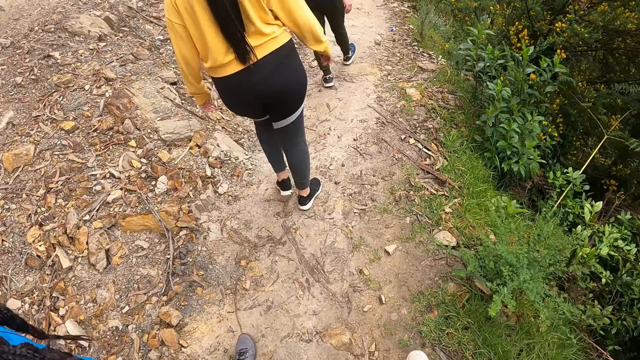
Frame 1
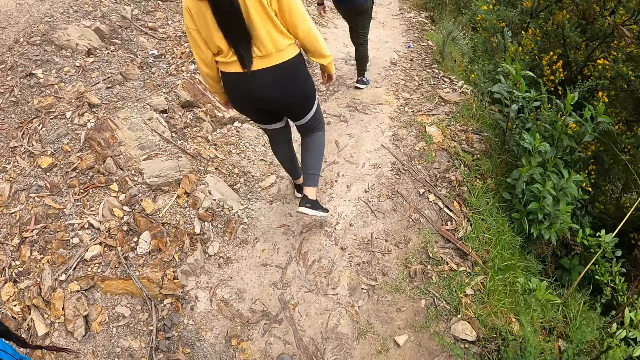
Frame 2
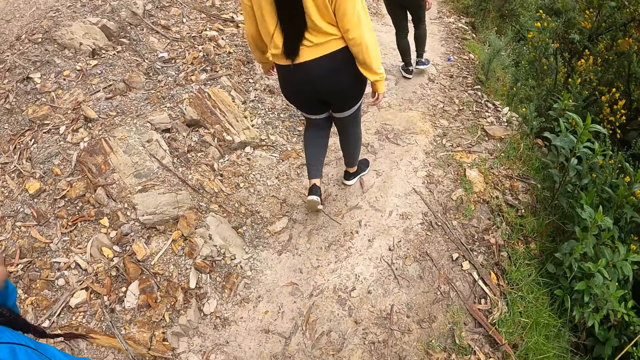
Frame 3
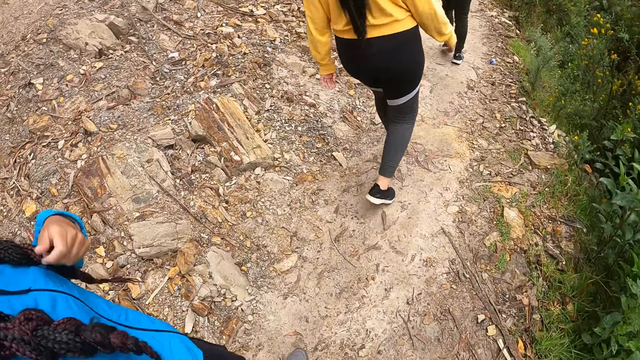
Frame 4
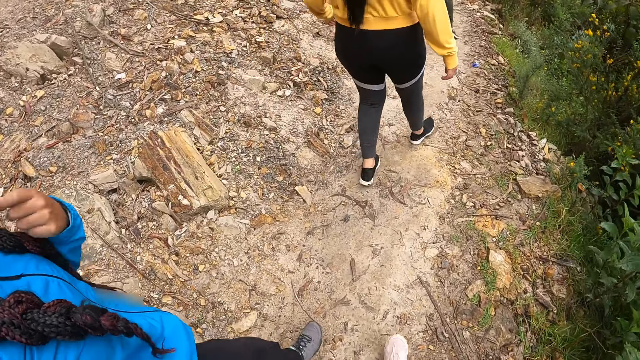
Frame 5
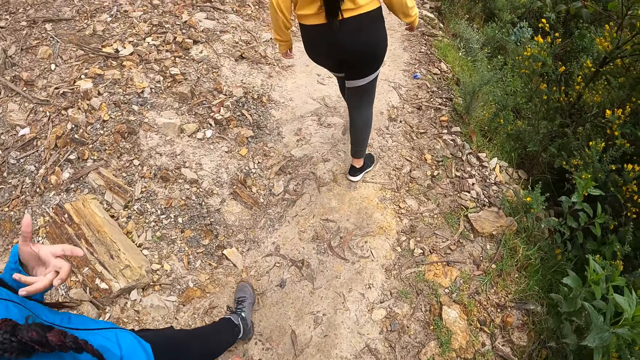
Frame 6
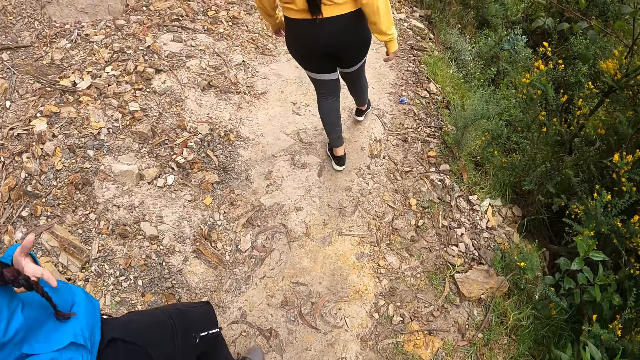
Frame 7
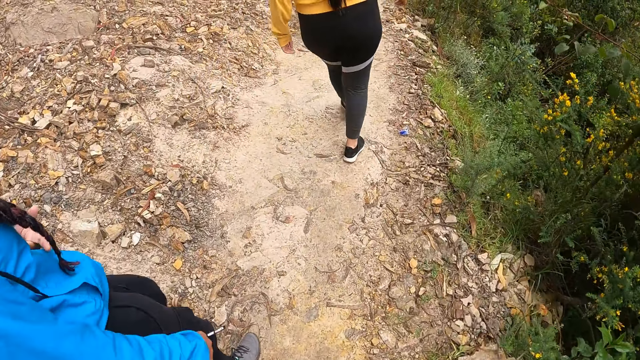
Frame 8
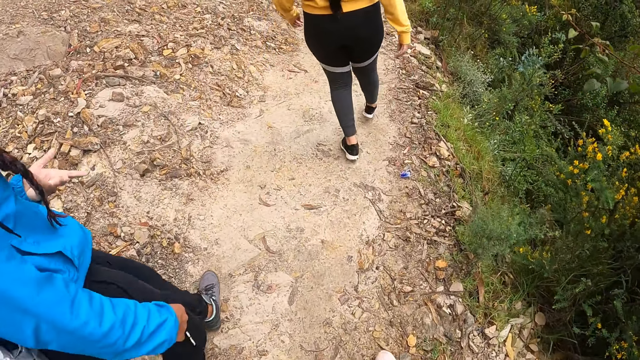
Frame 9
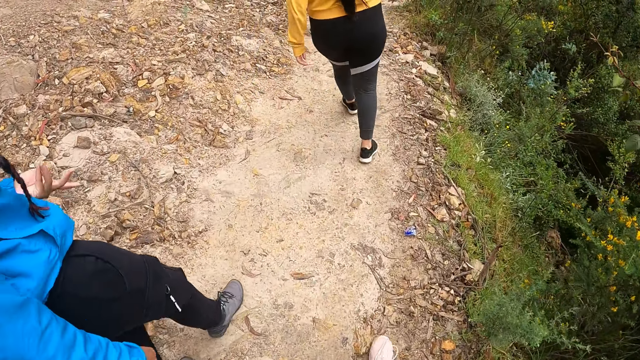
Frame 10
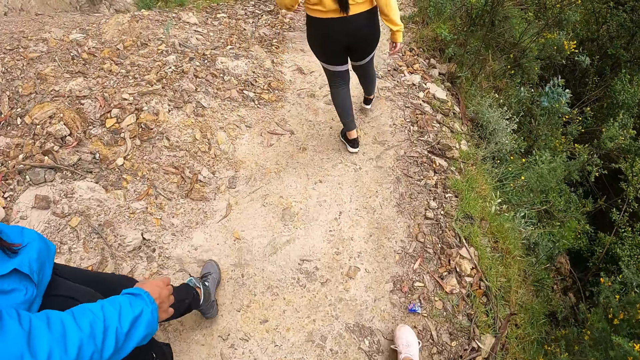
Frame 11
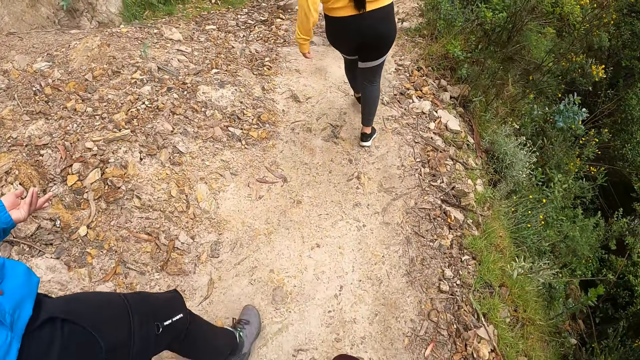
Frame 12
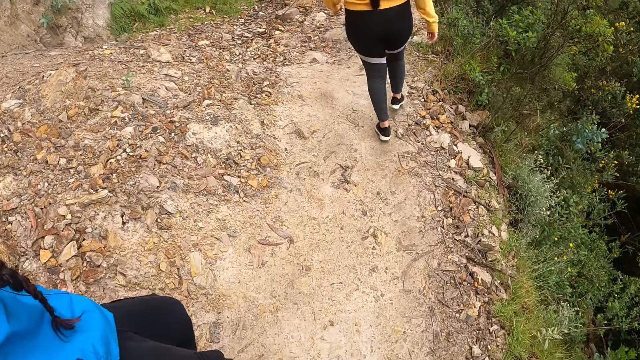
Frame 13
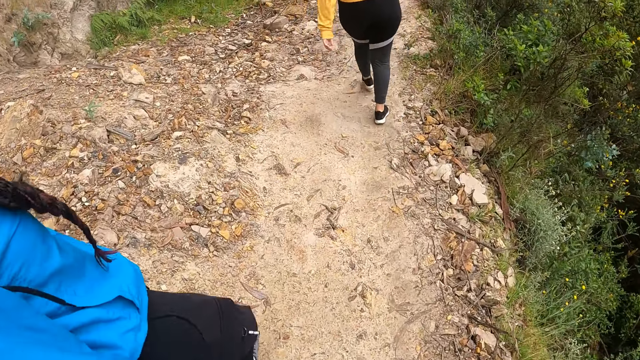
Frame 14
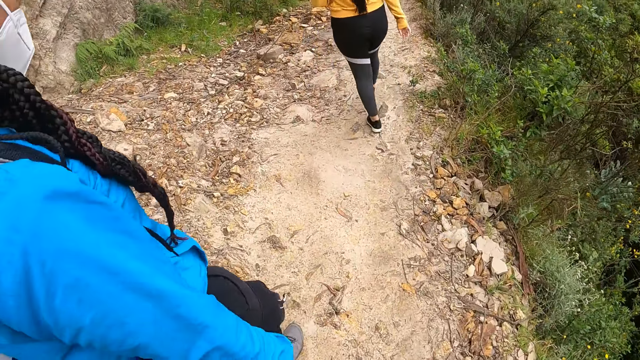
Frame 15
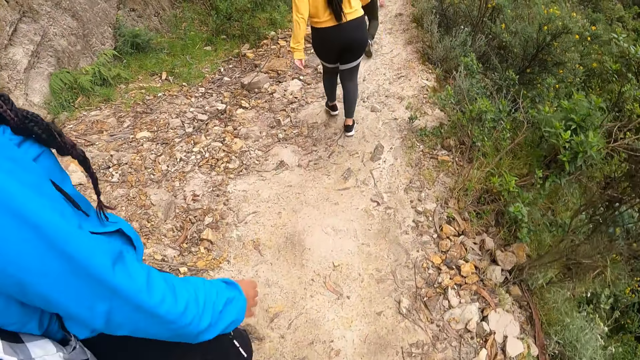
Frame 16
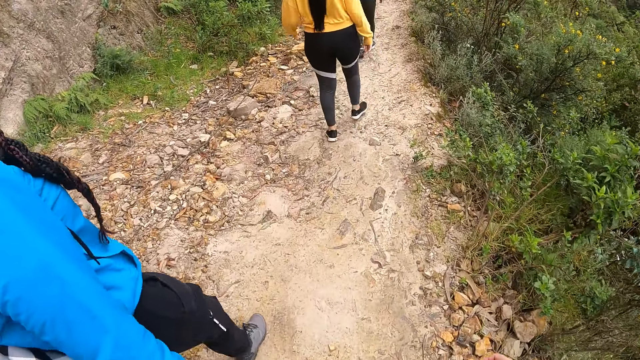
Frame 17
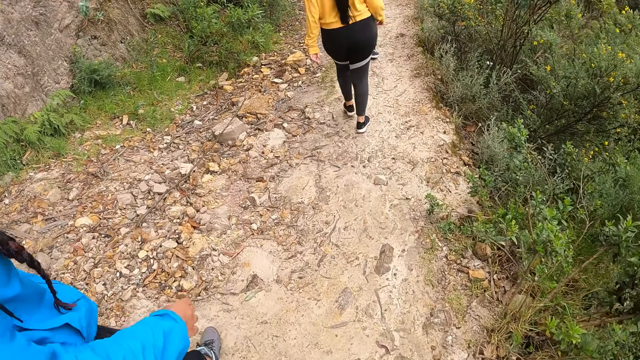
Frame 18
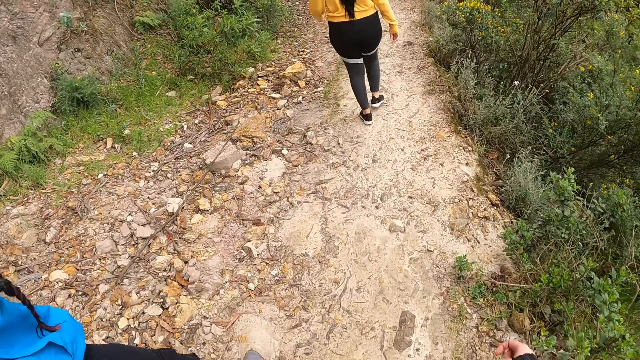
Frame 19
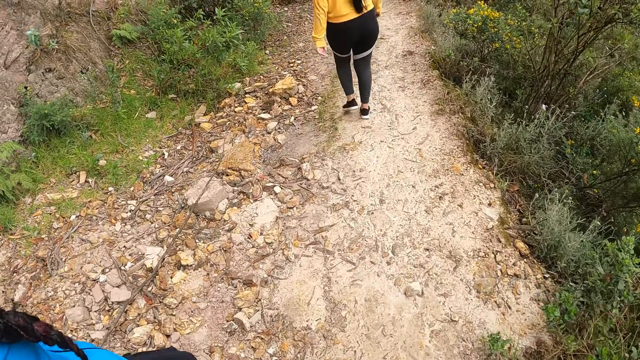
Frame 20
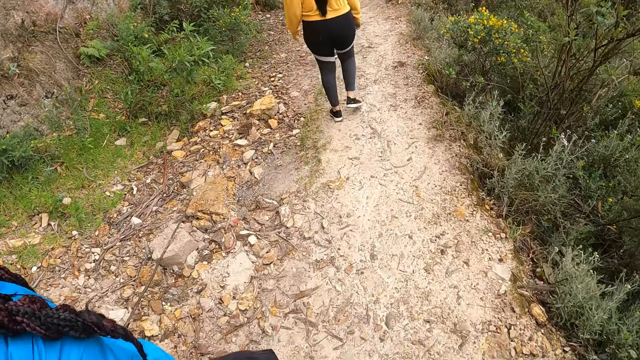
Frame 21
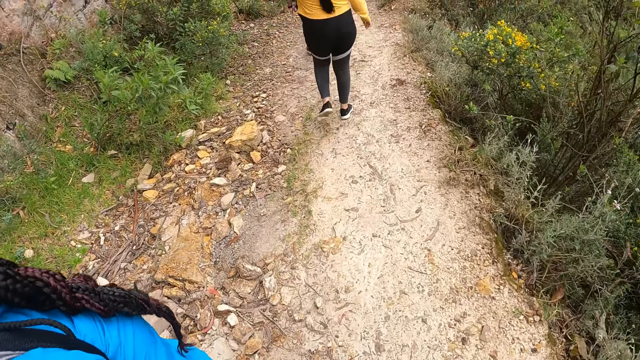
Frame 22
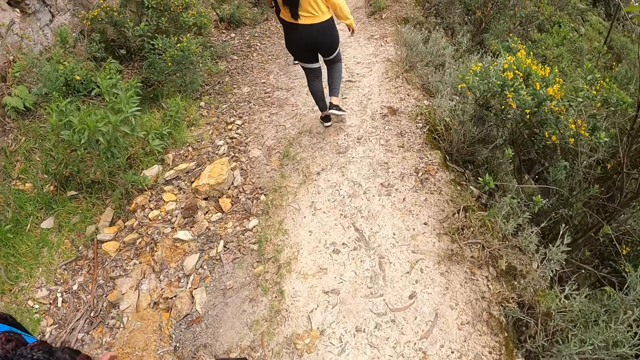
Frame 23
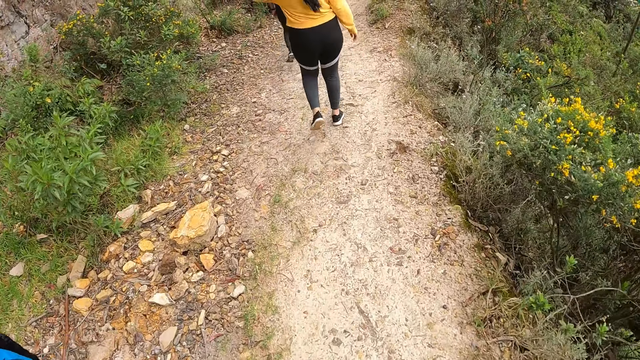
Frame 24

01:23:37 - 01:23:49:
The camera wearer walks around. They sway the right hand.

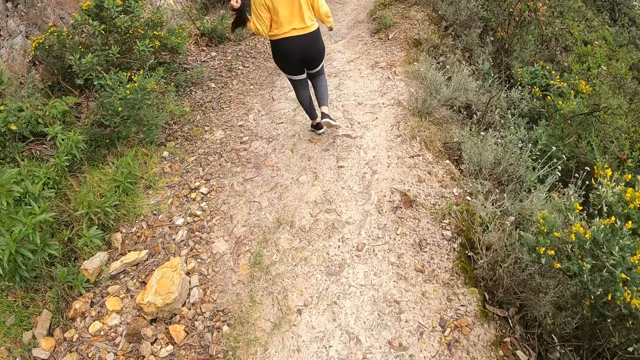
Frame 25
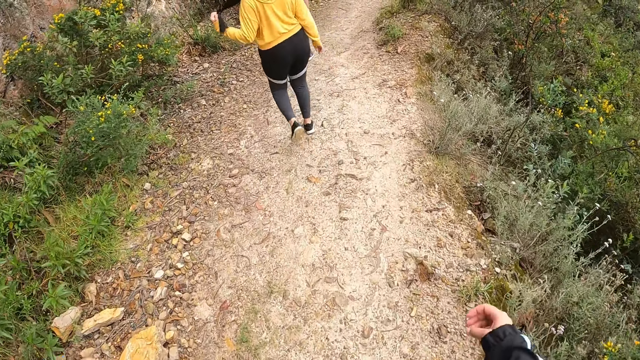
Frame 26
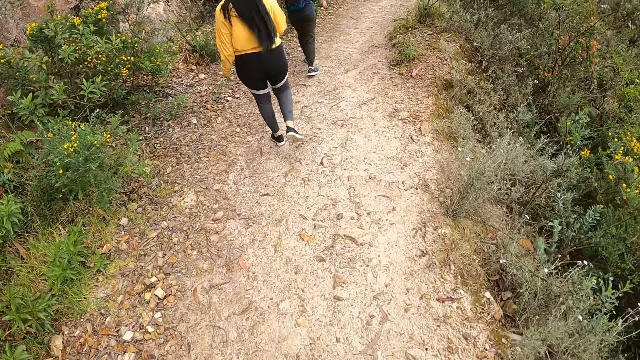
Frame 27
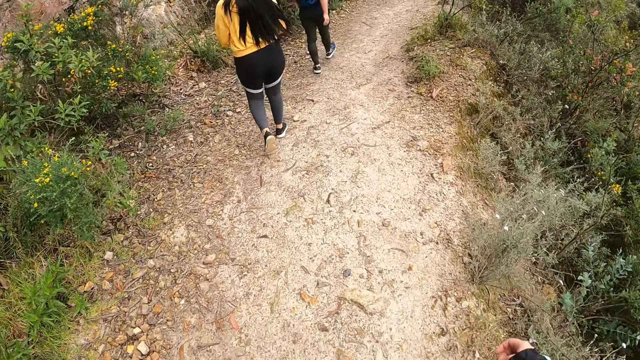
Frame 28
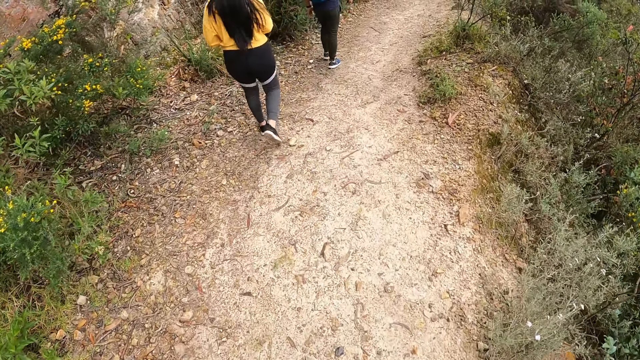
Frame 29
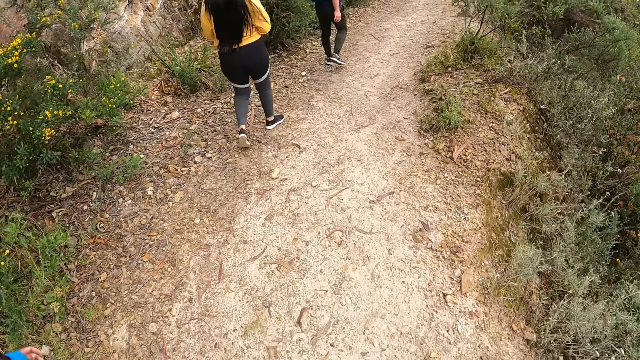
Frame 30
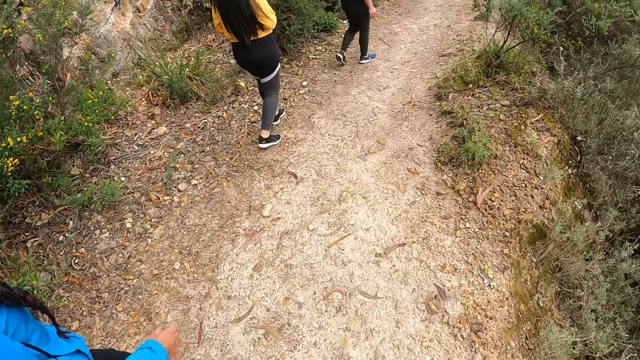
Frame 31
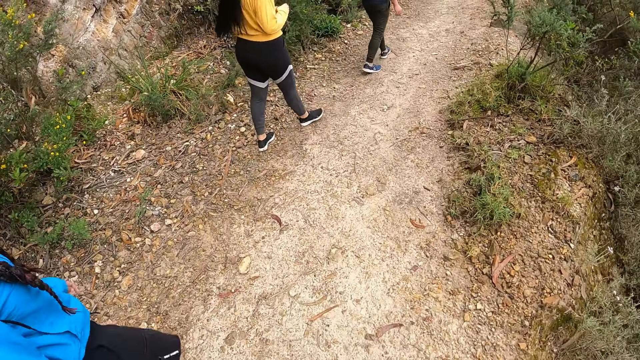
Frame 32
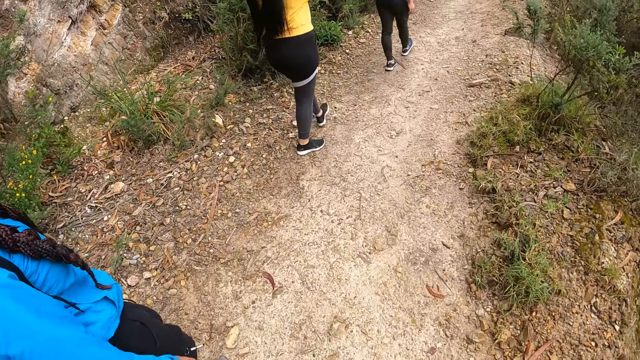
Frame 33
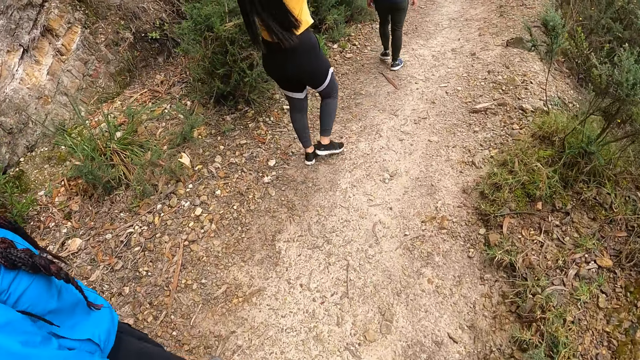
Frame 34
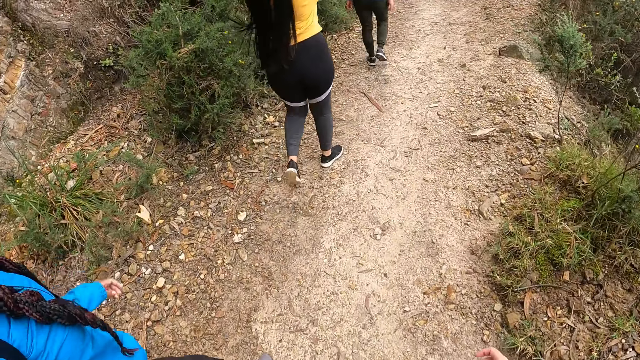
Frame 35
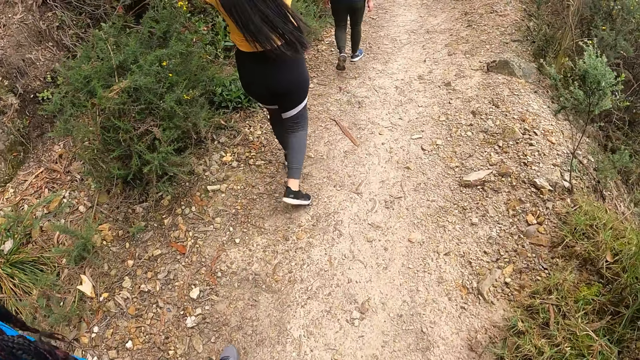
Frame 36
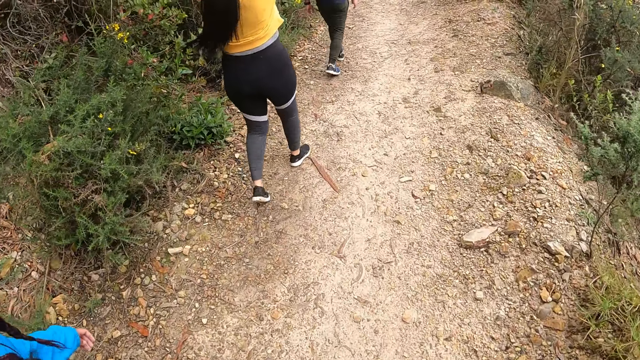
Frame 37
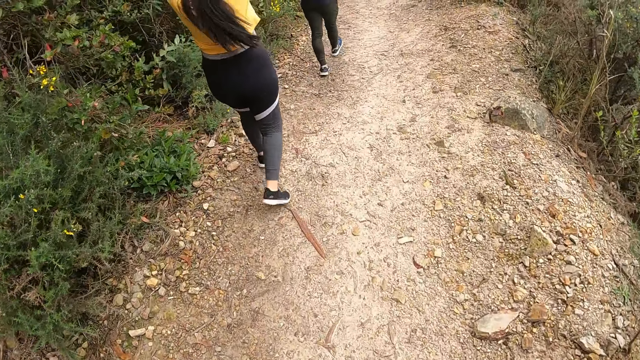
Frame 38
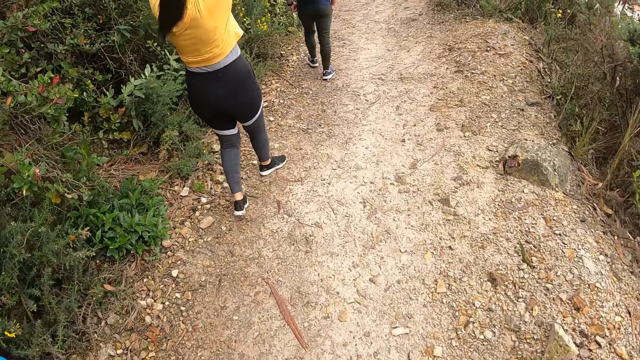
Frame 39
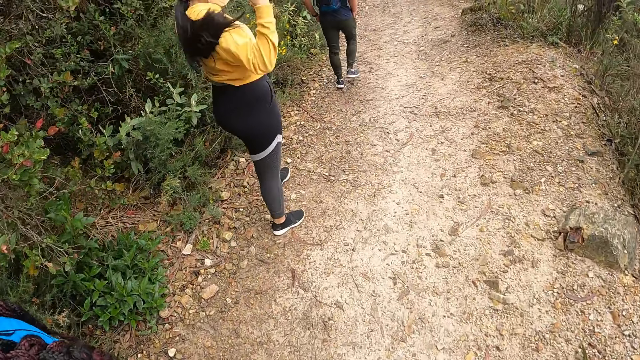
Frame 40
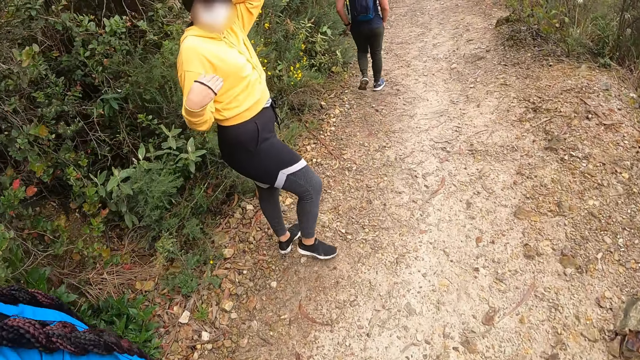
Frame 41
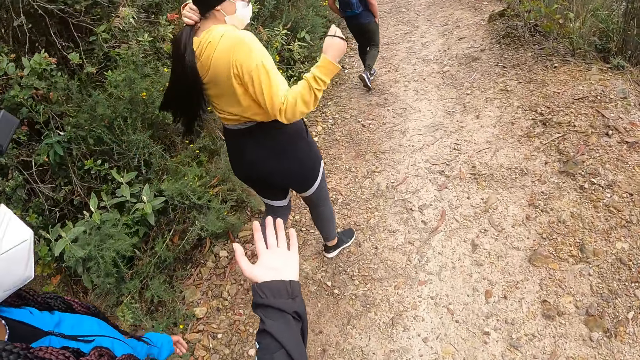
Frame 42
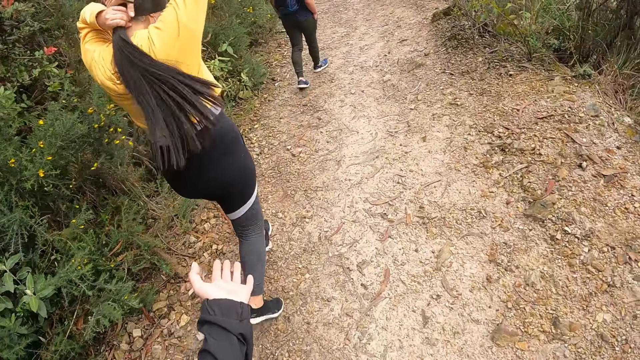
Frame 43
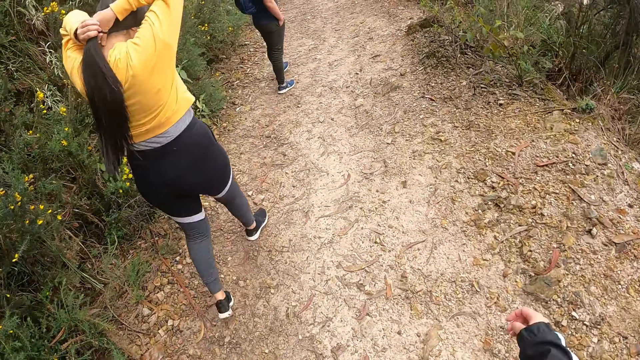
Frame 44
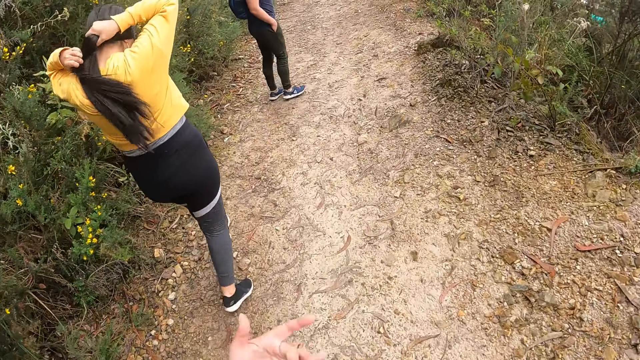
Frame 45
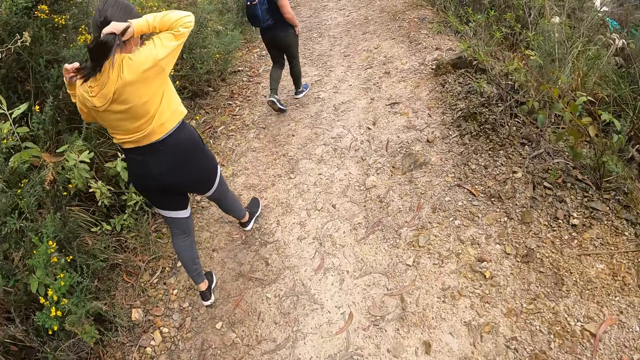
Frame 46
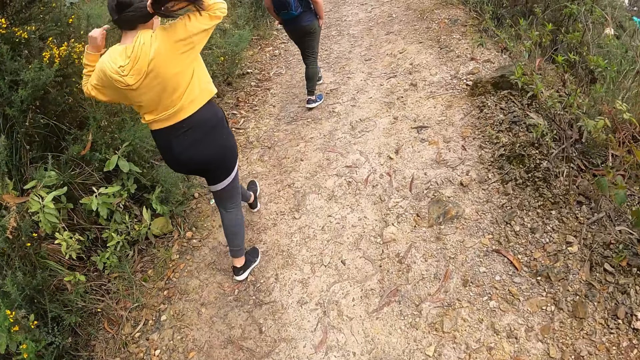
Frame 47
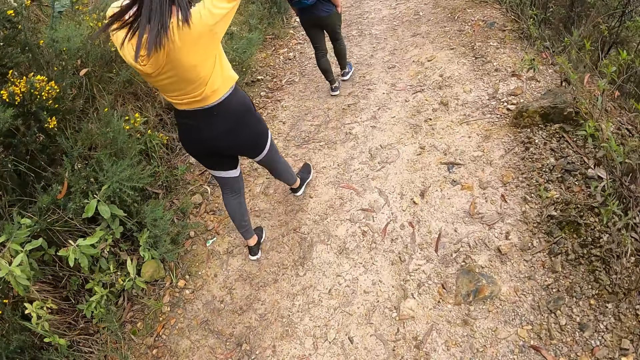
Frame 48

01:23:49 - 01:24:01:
The camera wearer sways the right hand. They walk around. They point at a woman with the left hand. They sway the right hand. The woman ties her head hair.
